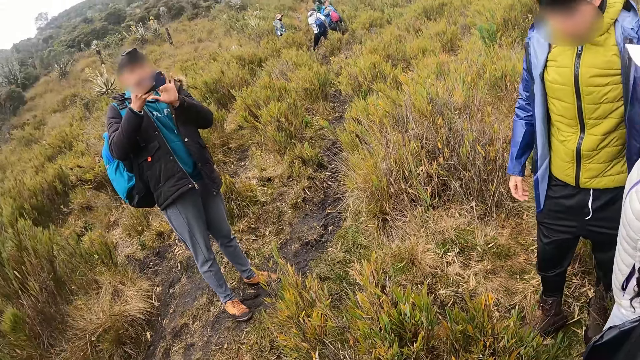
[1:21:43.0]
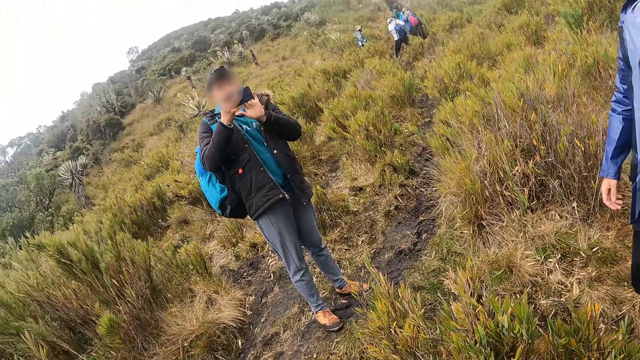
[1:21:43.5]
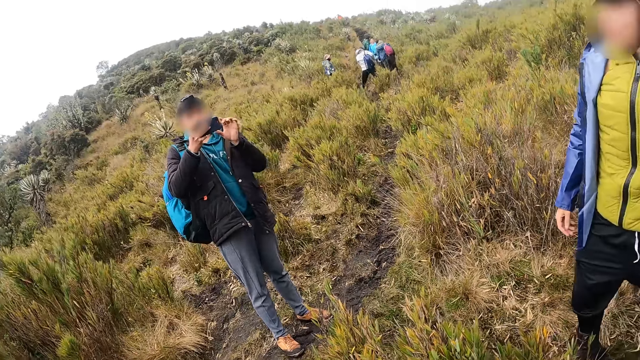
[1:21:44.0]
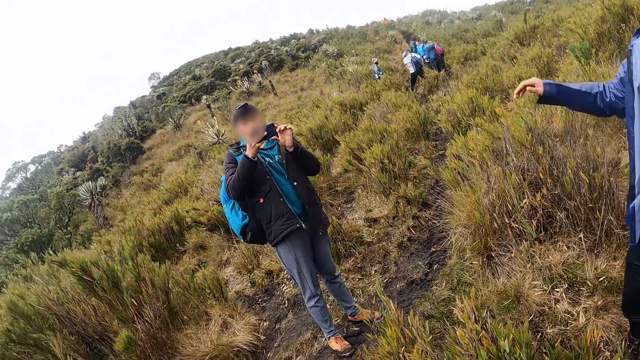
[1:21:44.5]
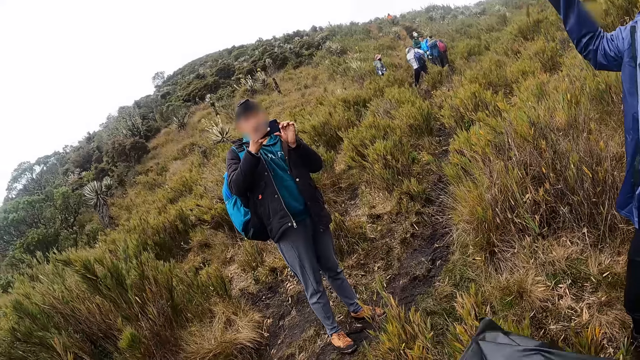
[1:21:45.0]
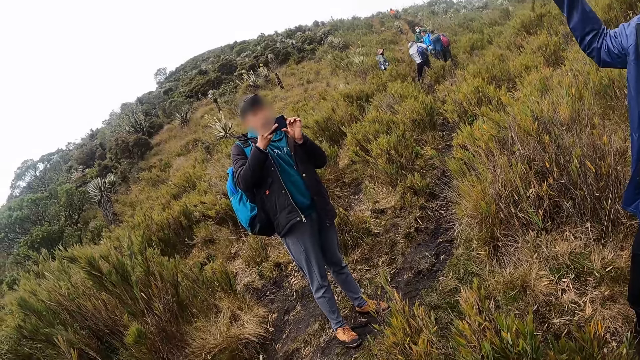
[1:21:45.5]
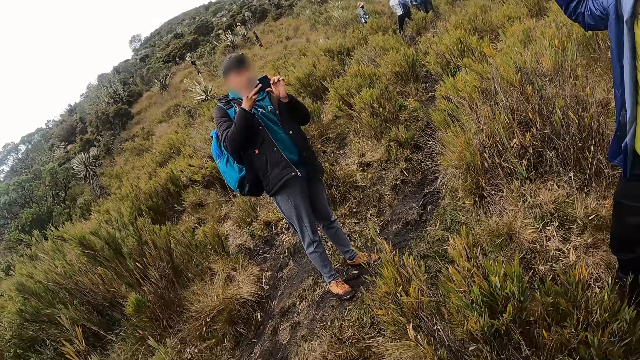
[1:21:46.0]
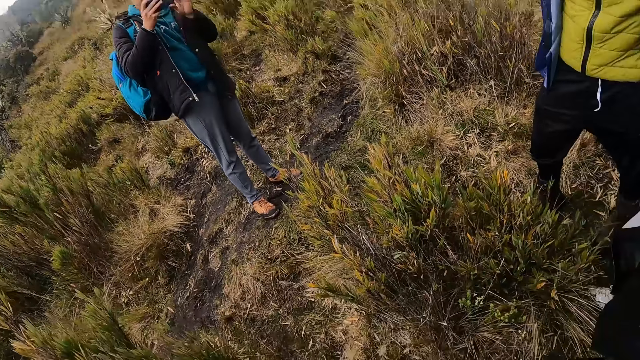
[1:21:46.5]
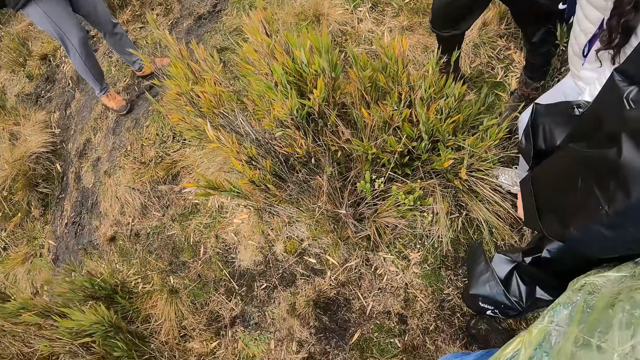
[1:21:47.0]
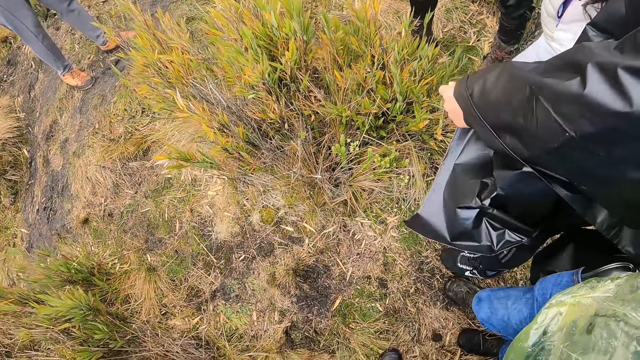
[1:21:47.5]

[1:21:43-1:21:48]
A man takes photos of the camera wearer, another man, a third man, a fourth man and a woman with the phone.

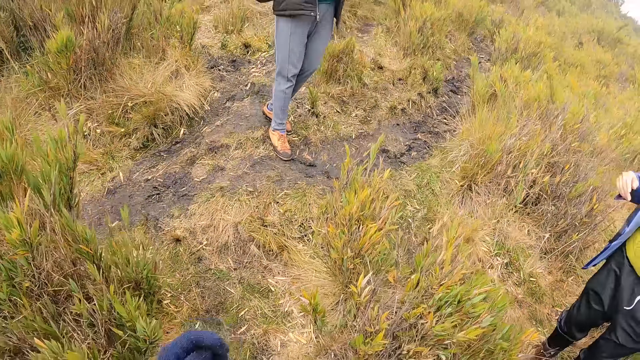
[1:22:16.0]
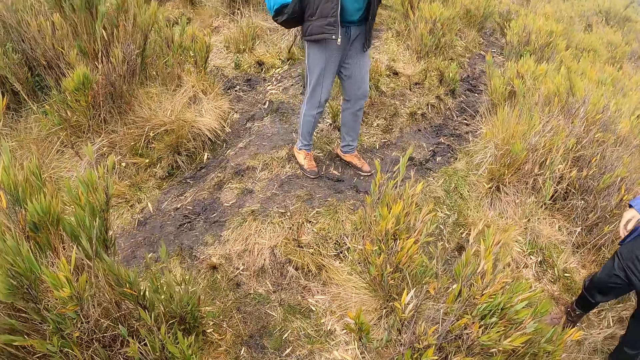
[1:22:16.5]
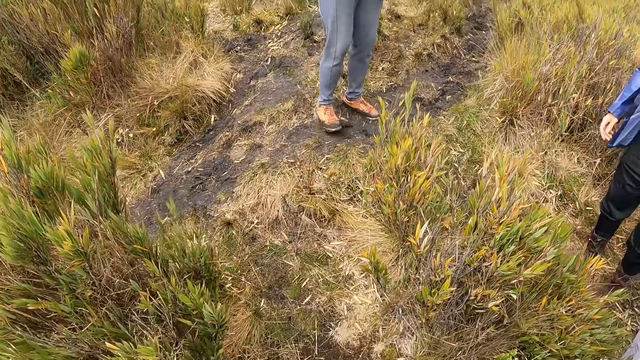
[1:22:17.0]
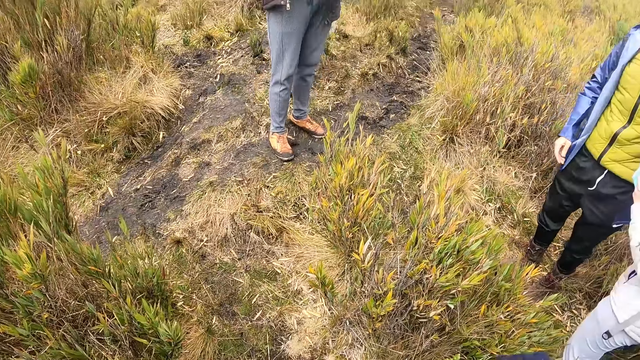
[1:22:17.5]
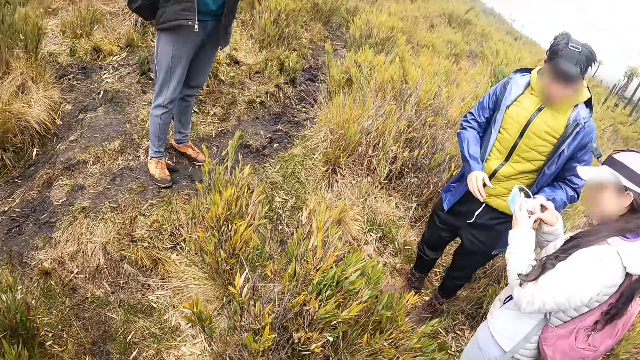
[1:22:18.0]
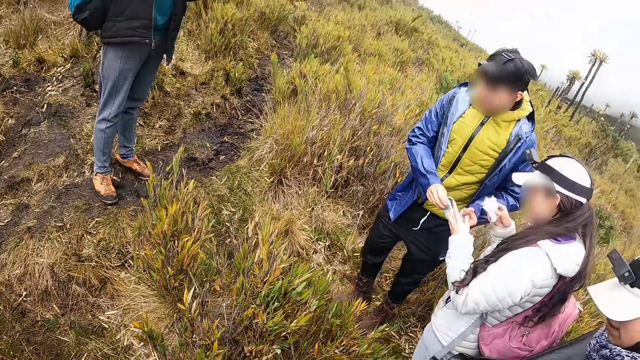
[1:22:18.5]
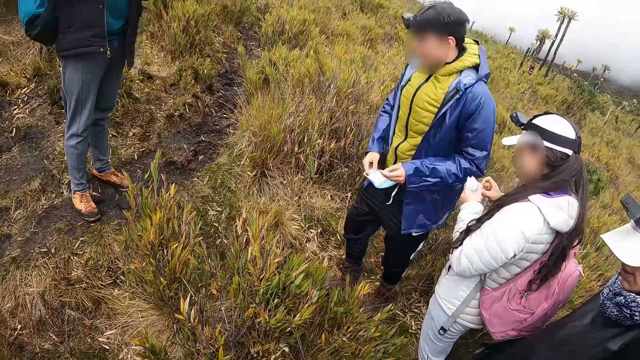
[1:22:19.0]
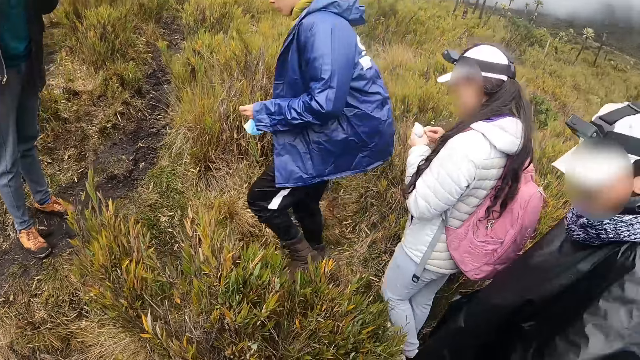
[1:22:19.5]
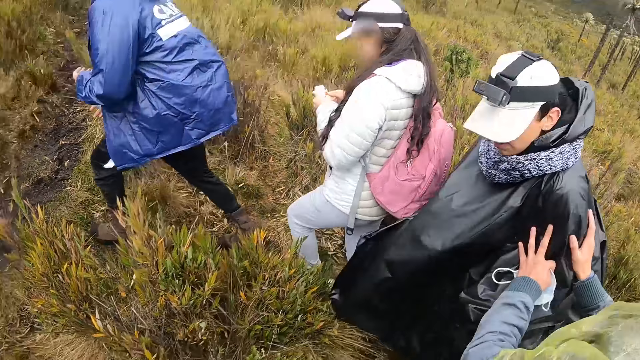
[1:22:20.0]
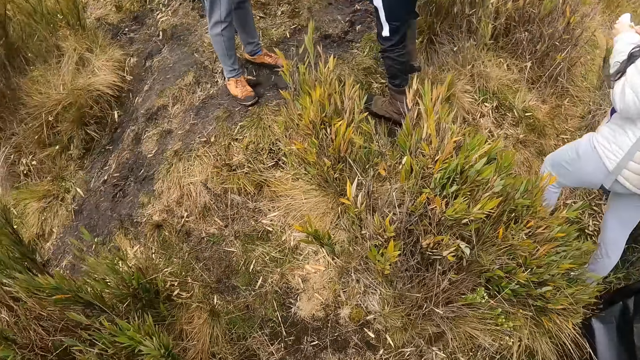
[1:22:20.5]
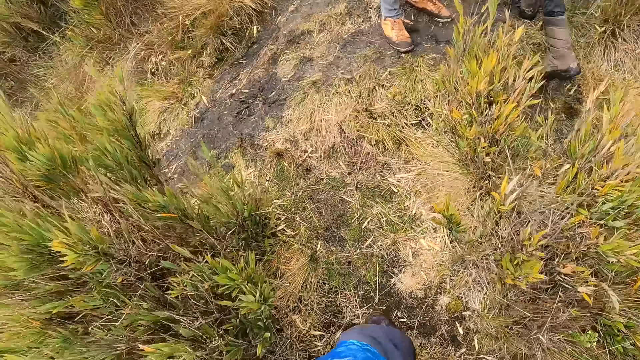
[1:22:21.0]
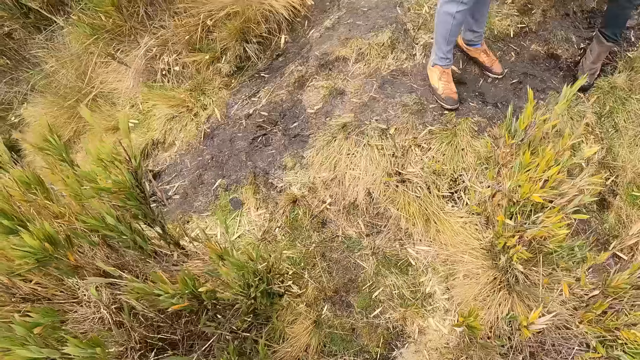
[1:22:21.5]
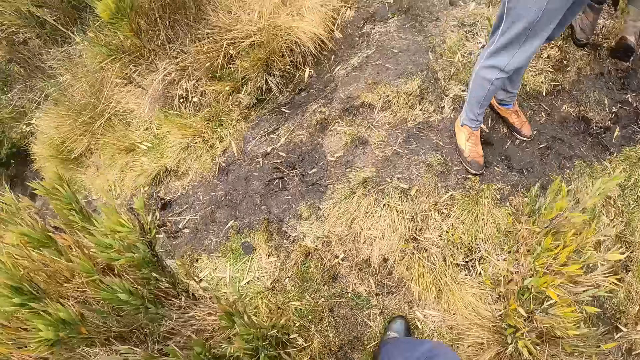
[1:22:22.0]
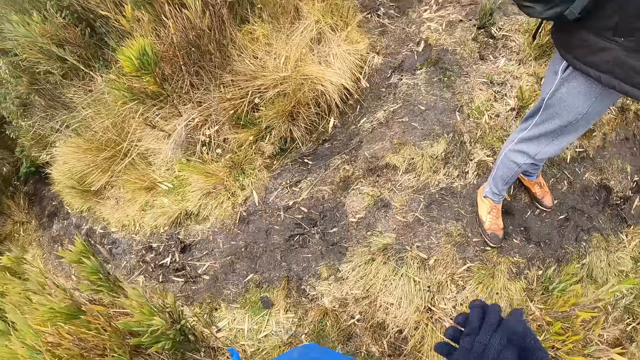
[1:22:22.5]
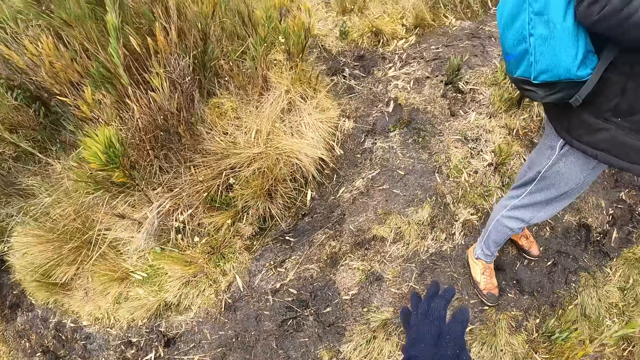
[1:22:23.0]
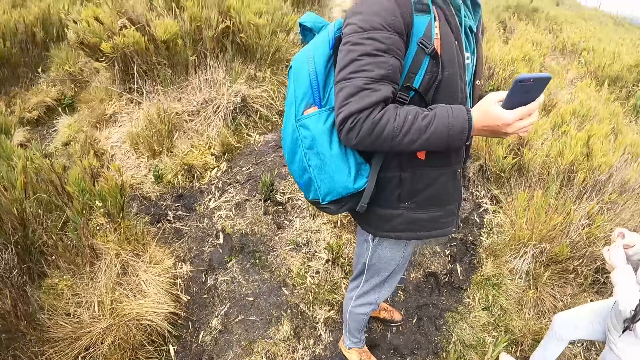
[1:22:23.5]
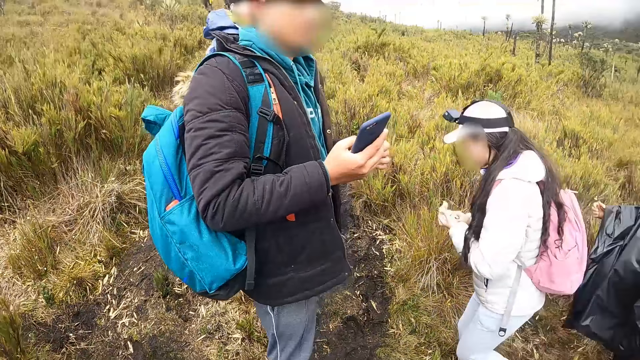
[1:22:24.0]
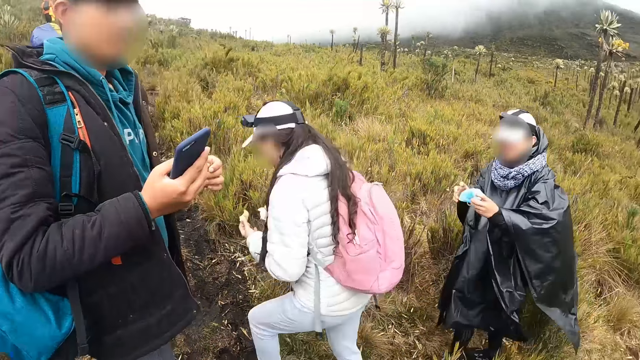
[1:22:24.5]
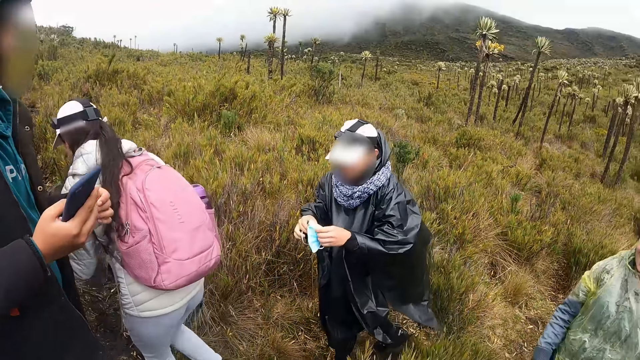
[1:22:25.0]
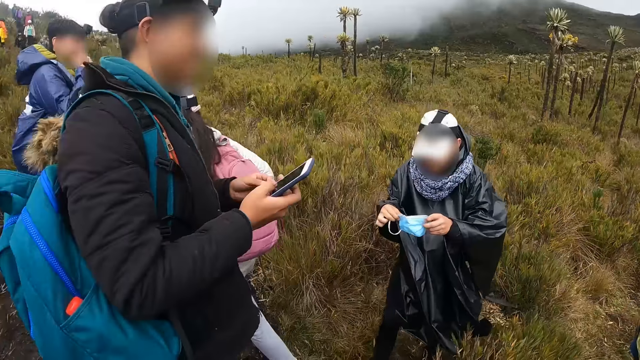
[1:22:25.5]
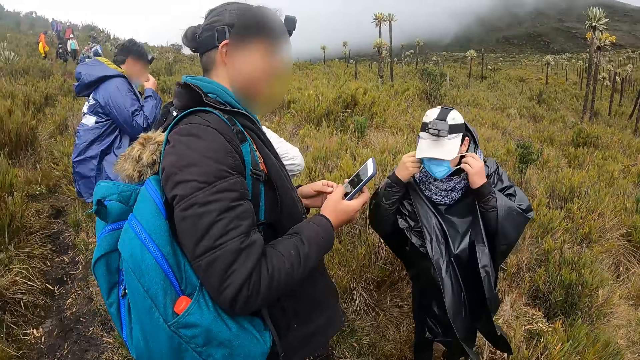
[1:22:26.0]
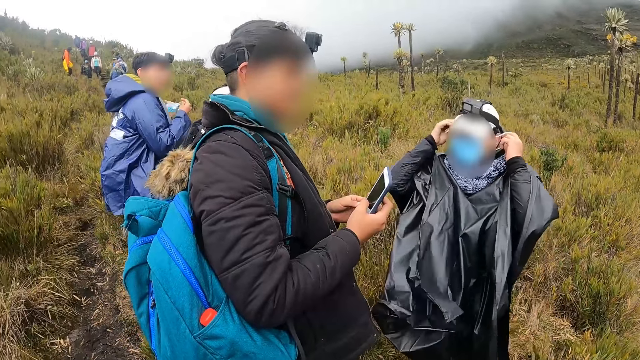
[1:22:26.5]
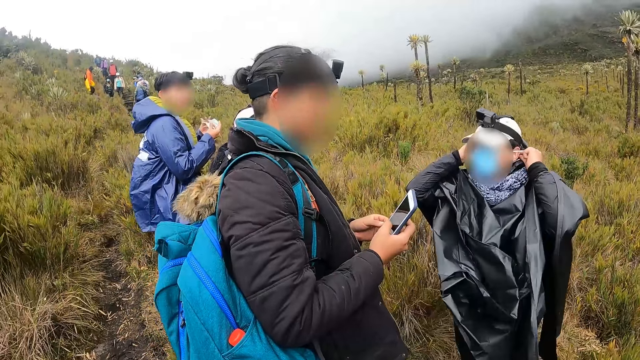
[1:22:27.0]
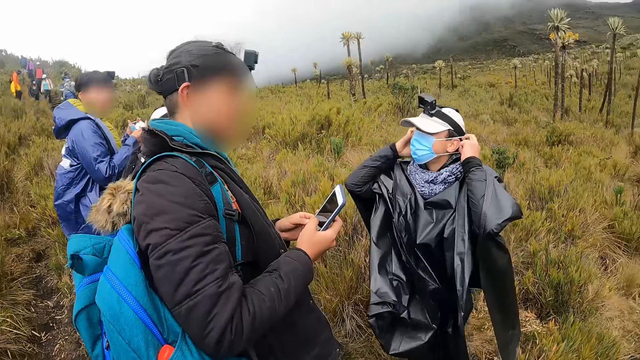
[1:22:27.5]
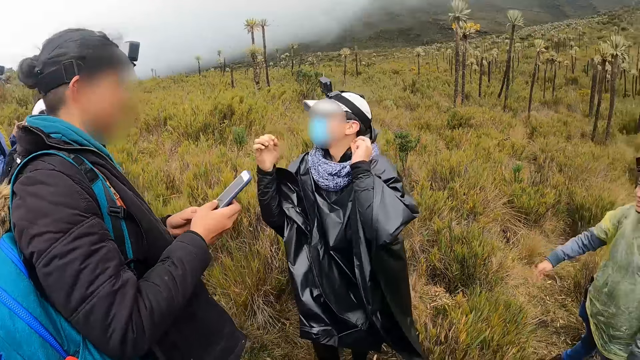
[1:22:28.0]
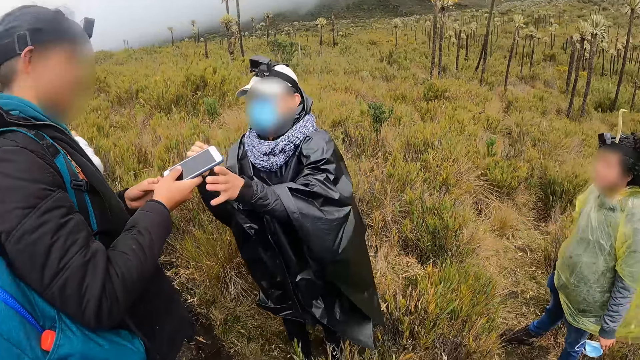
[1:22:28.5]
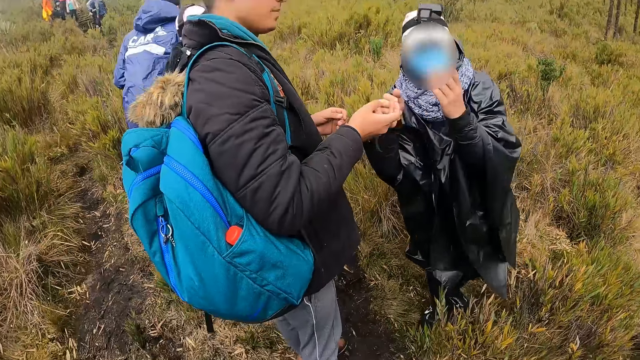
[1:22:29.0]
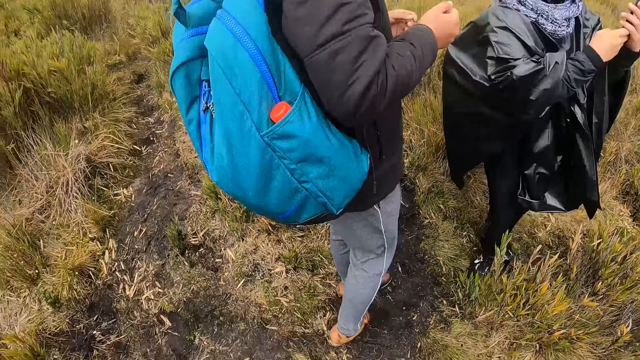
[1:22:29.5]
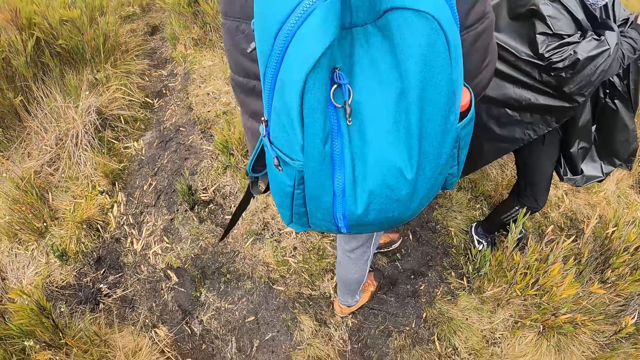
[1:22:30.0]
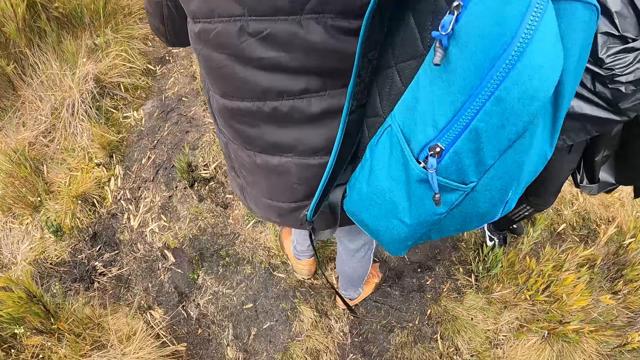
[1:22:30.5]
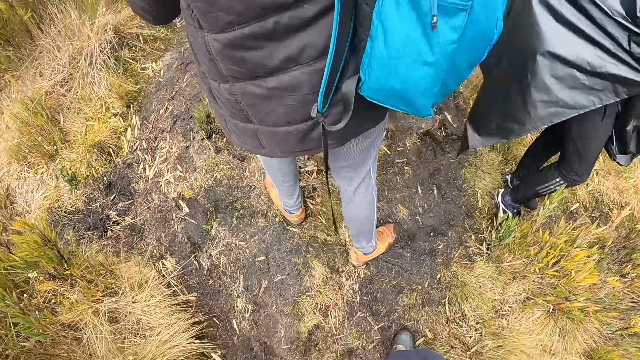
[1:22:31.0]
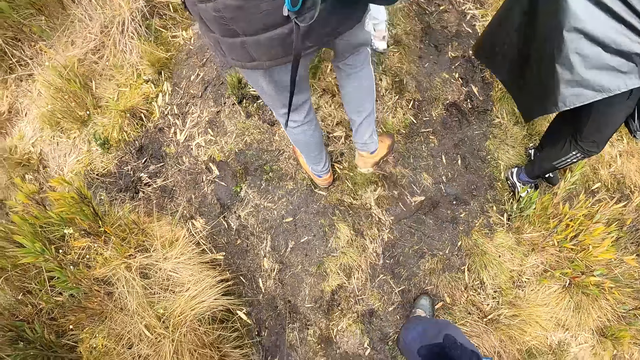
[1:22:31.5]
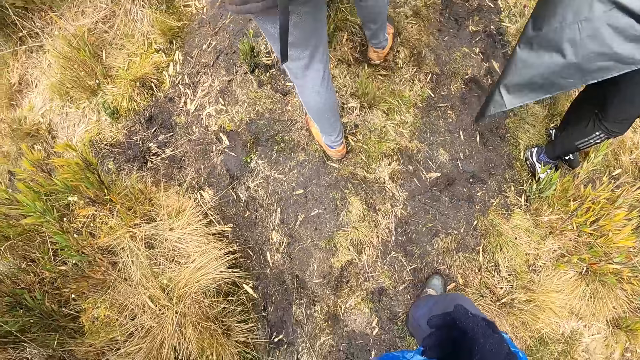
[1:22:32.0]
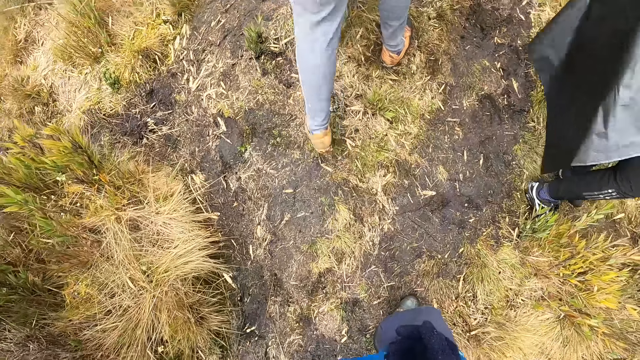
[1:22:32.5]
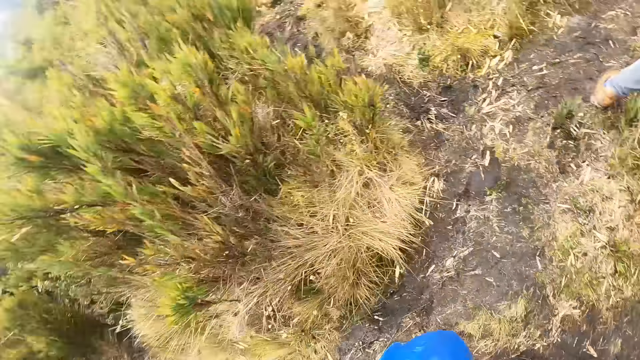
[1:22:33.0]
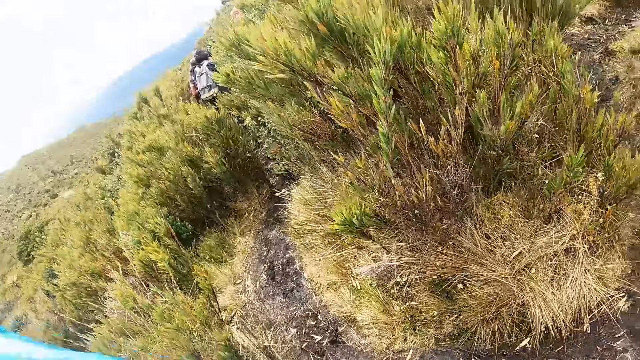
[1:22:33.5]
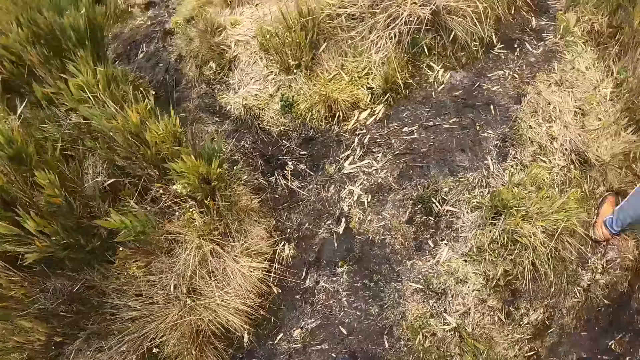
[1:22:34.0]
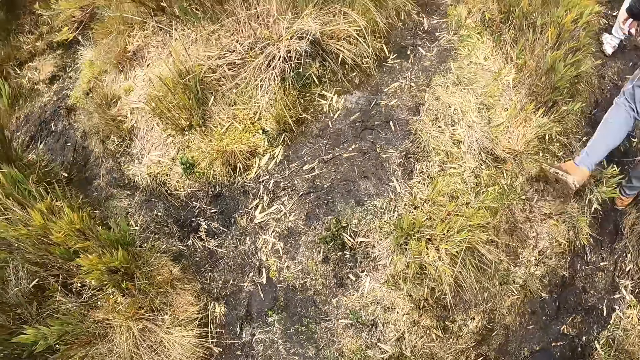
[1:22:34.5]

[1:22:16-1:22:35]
A woman gives a facemask to a man with her left hand. The camera wearer walks around. Another man wears a facemask with his hands. The camera wearer looks around. The other man collects the phone from a third man with his left hand.
